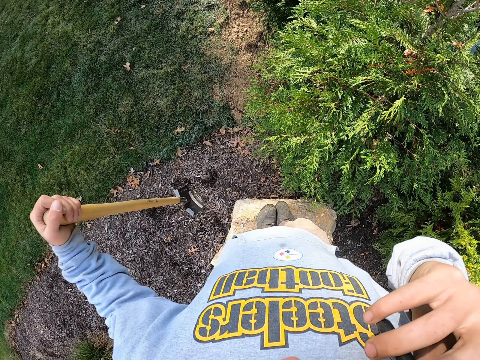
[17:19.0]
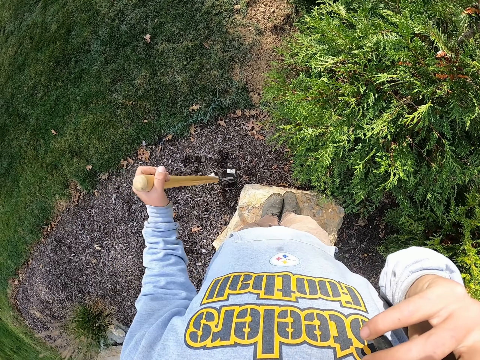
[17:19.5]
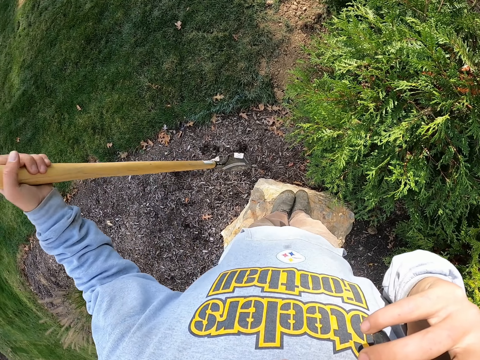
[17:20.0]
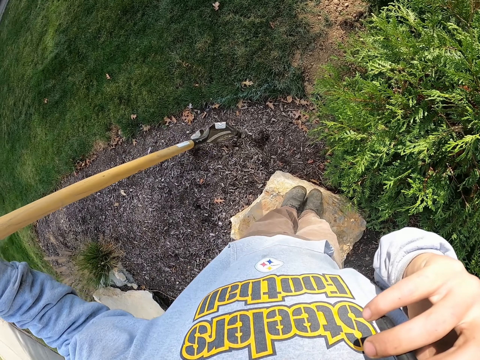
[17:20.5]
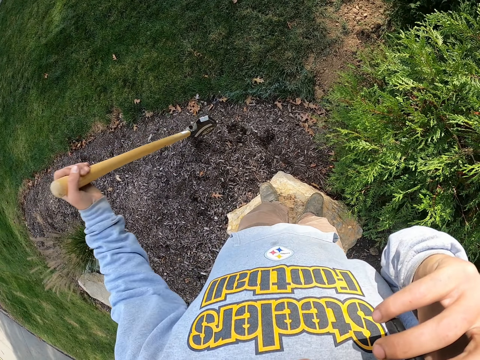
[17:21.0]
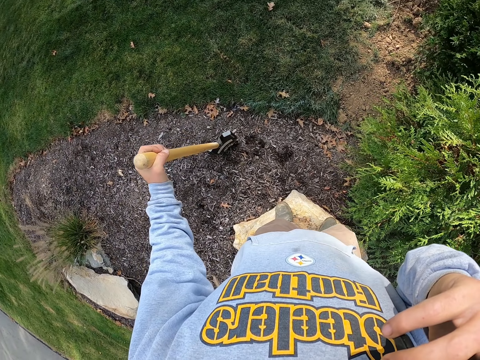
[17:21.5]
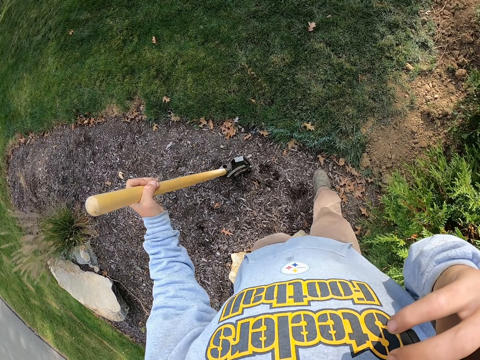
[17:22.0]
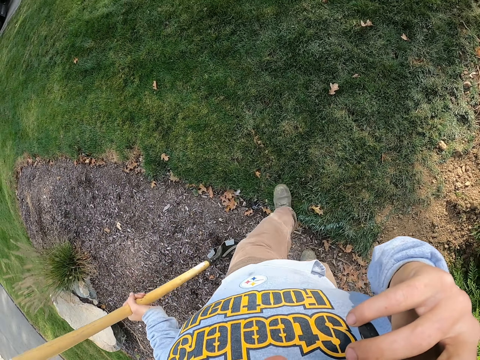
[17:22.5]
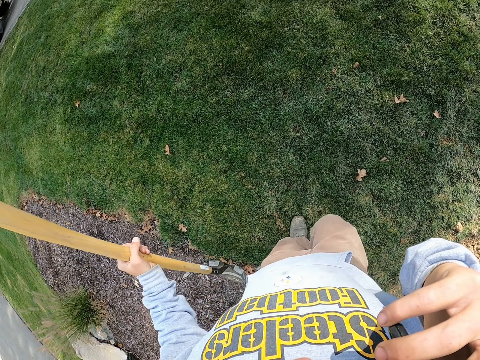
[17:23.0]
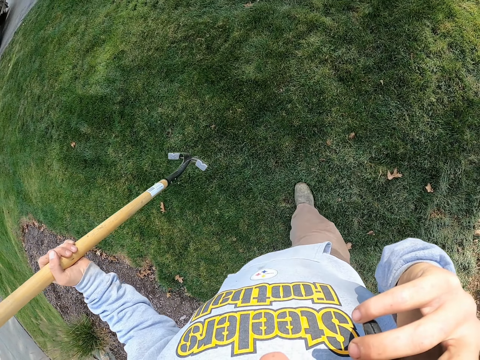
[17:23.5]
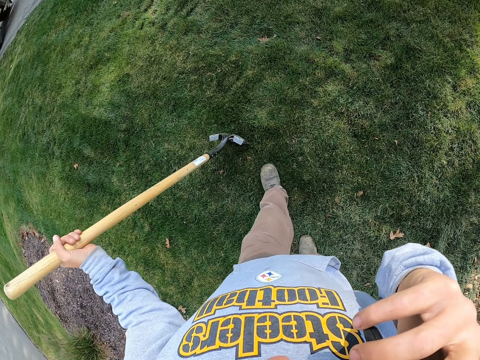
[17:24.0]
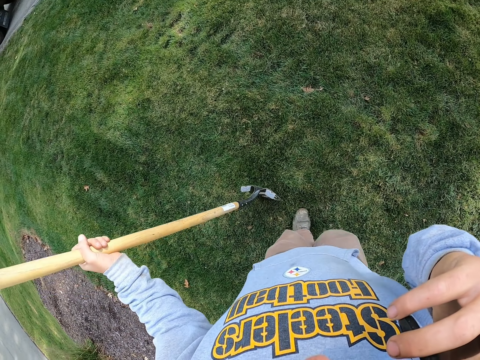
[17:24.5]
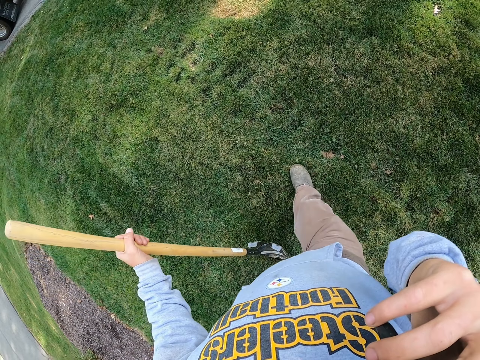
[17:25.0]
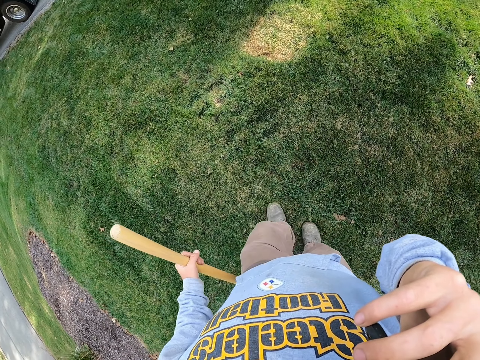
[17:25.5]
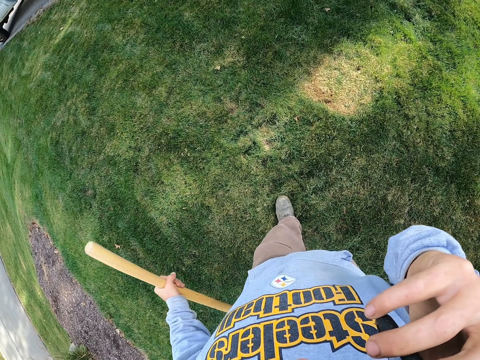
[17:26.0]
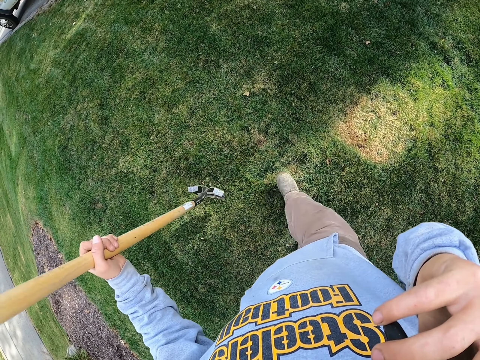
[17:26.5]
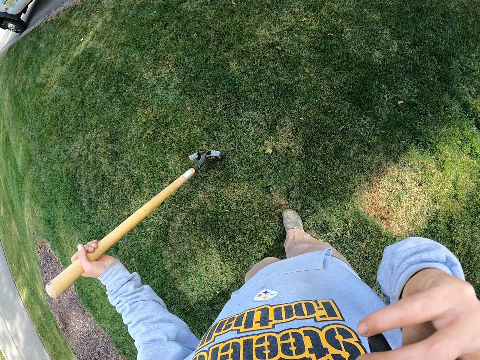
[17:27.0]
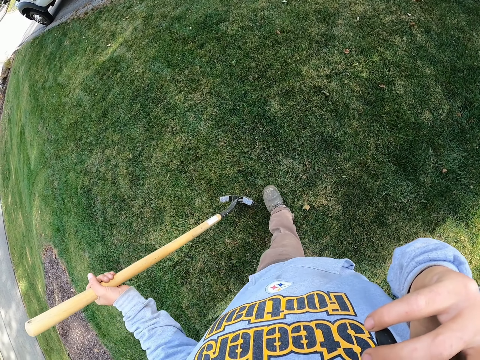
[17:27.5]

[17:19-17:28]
The camera wearer walks around the garden.

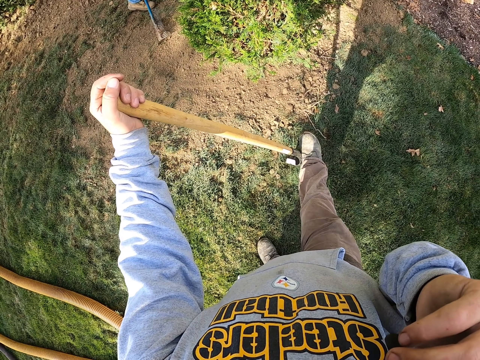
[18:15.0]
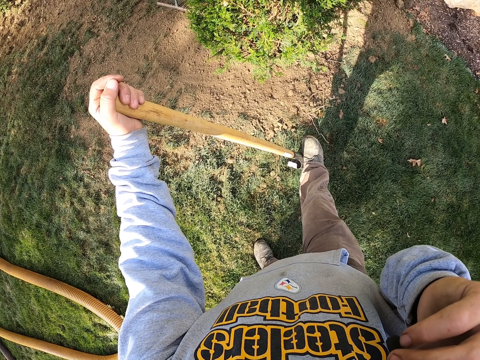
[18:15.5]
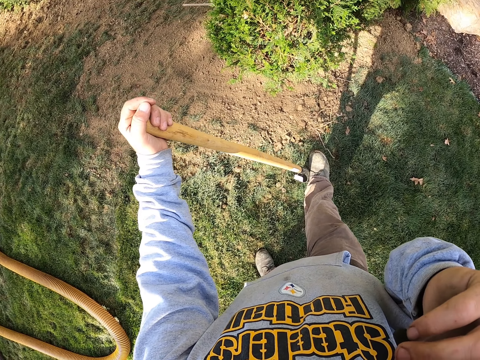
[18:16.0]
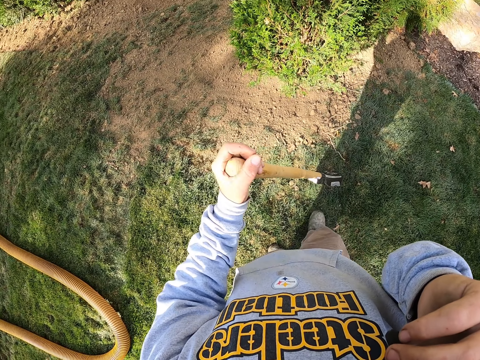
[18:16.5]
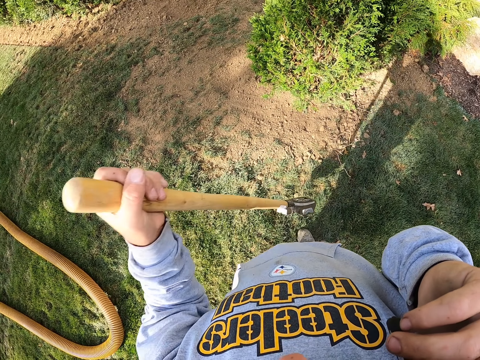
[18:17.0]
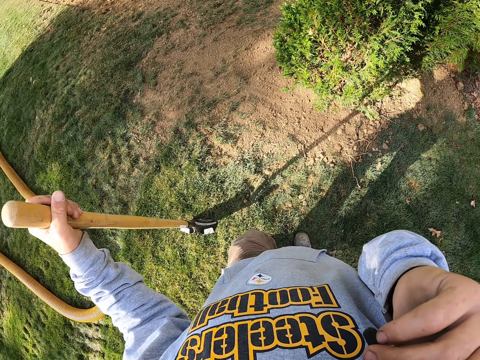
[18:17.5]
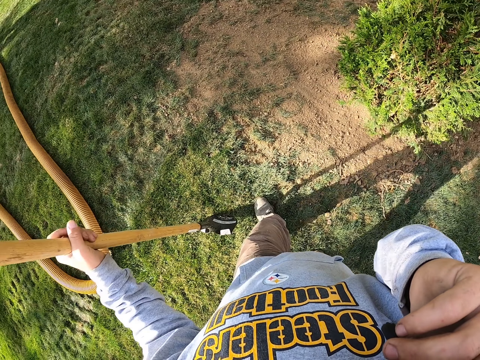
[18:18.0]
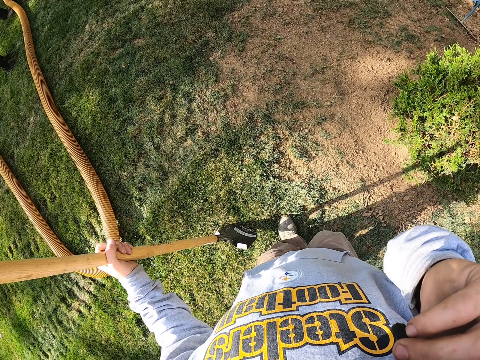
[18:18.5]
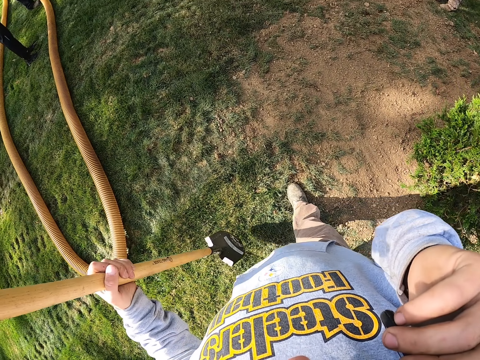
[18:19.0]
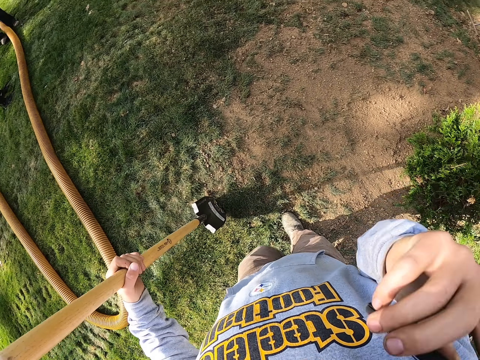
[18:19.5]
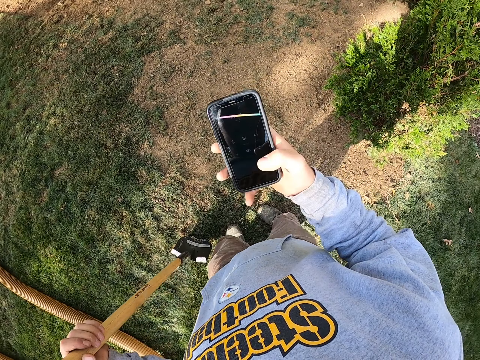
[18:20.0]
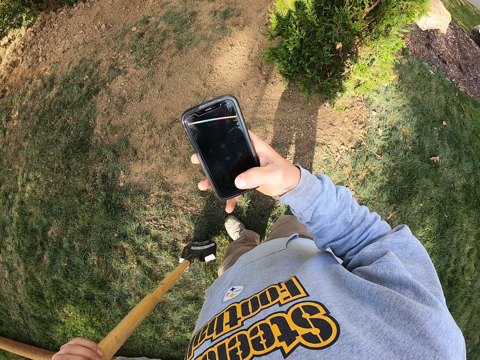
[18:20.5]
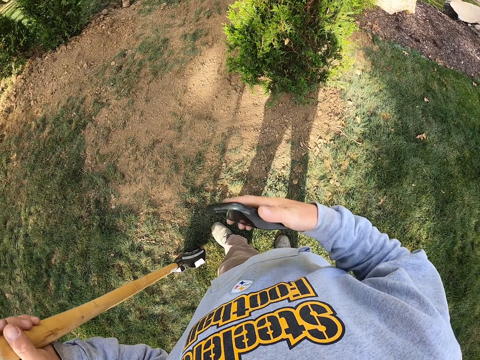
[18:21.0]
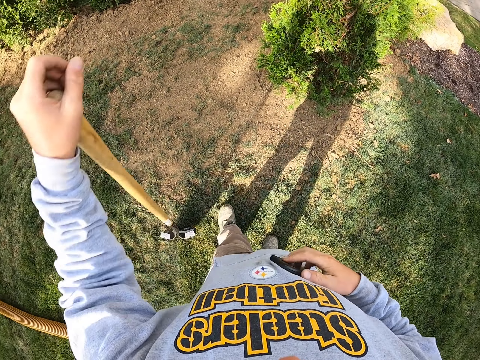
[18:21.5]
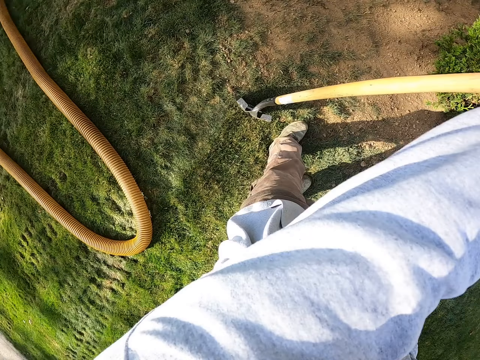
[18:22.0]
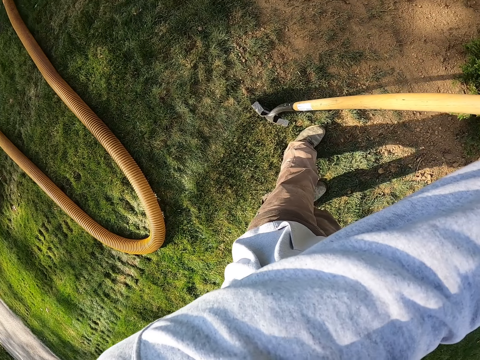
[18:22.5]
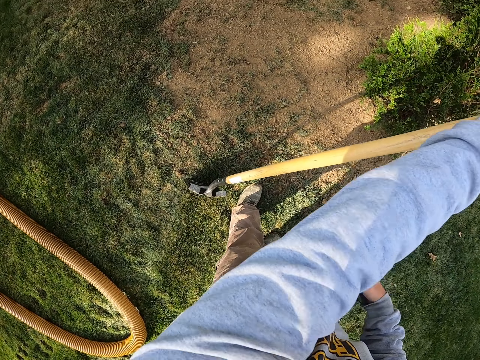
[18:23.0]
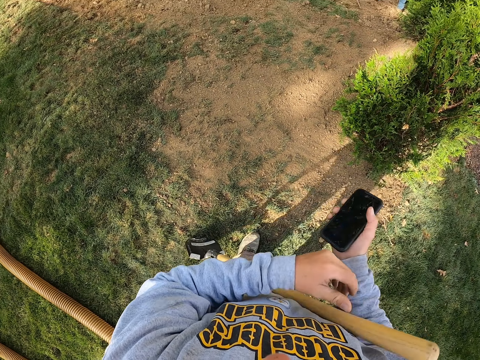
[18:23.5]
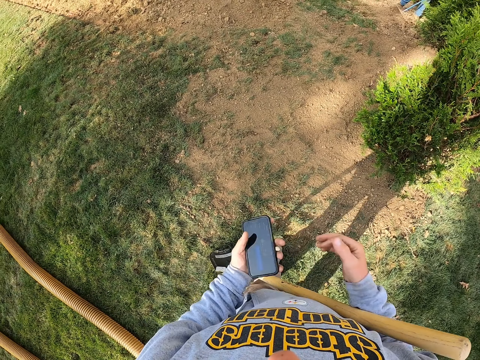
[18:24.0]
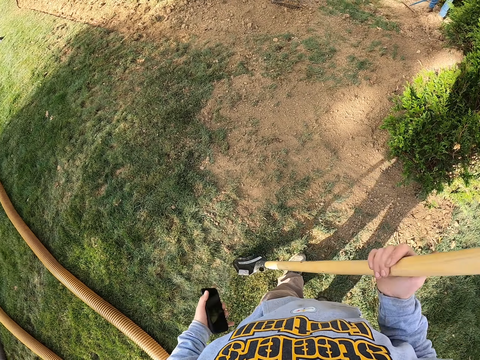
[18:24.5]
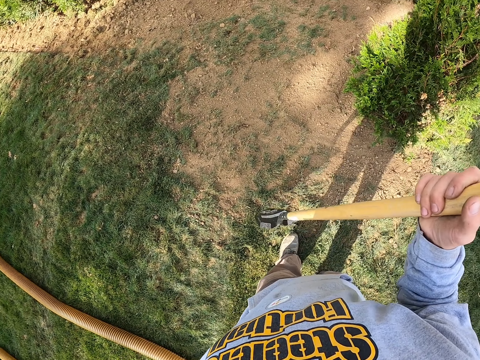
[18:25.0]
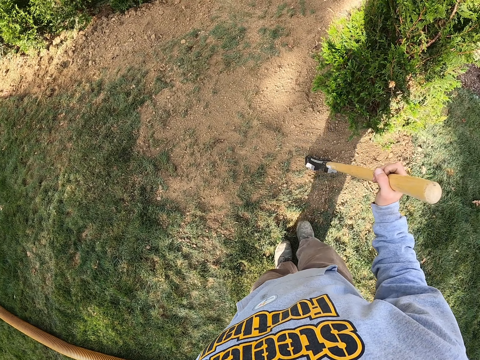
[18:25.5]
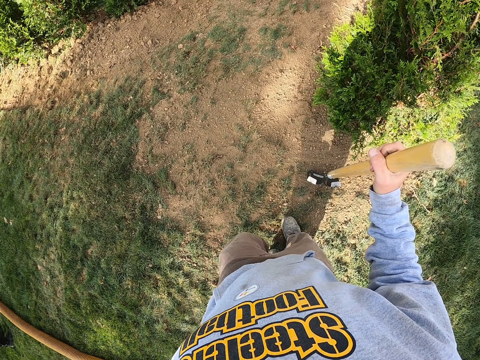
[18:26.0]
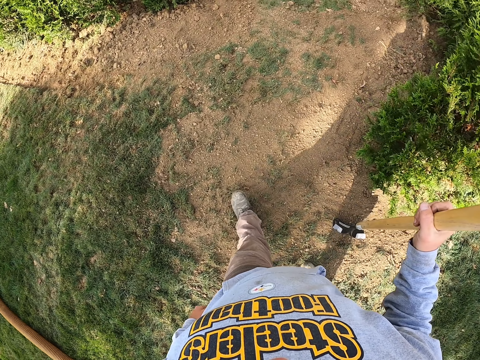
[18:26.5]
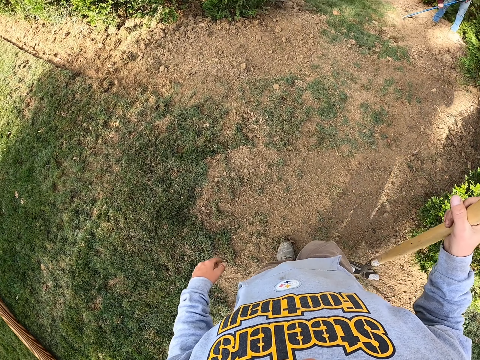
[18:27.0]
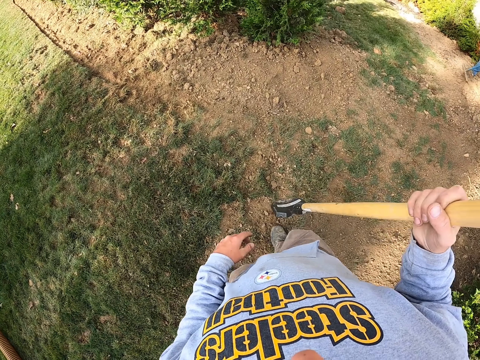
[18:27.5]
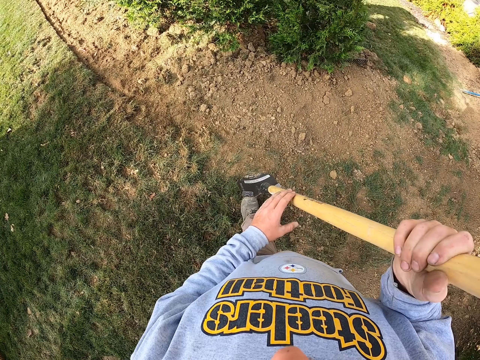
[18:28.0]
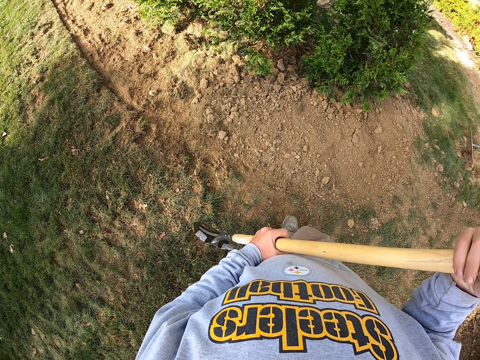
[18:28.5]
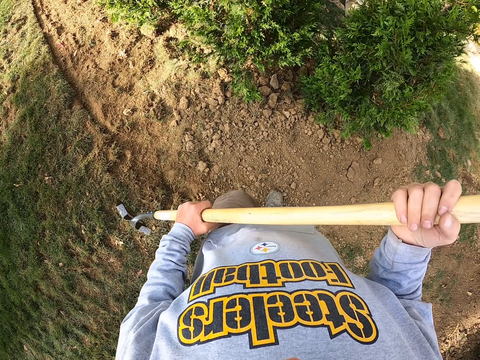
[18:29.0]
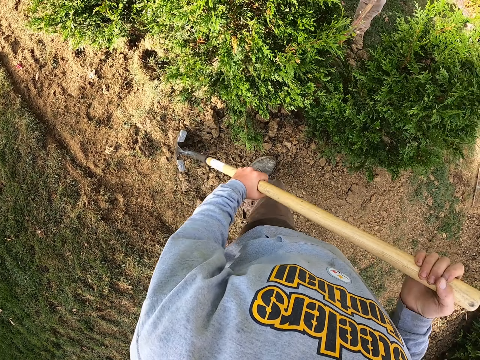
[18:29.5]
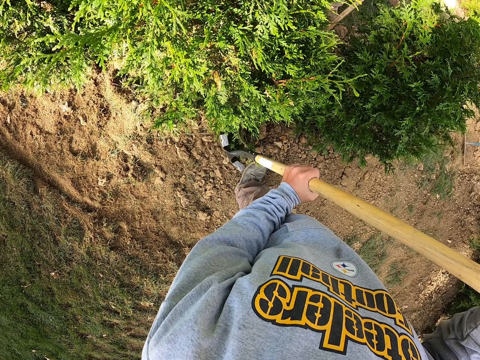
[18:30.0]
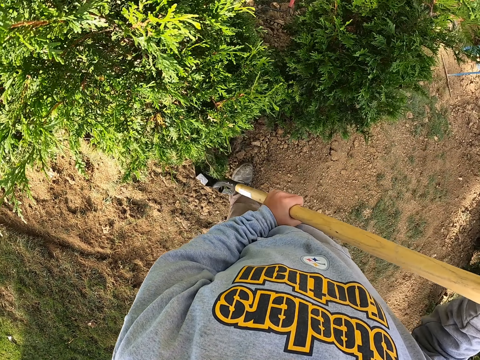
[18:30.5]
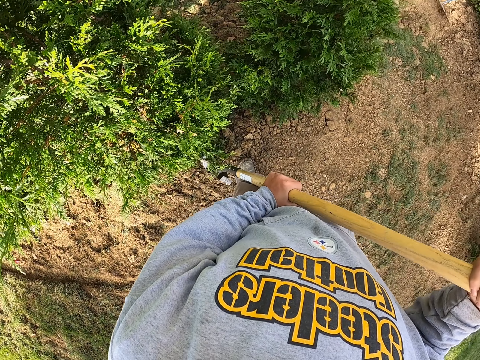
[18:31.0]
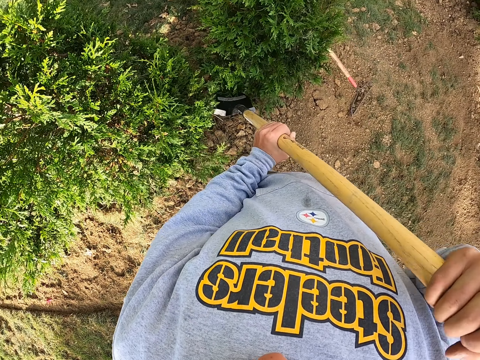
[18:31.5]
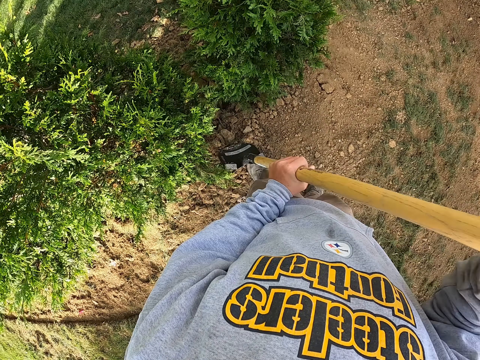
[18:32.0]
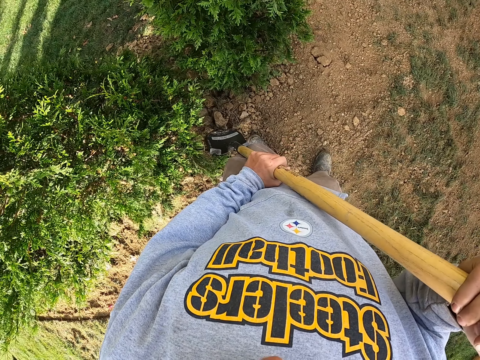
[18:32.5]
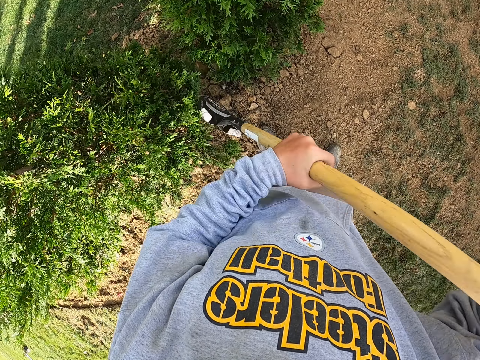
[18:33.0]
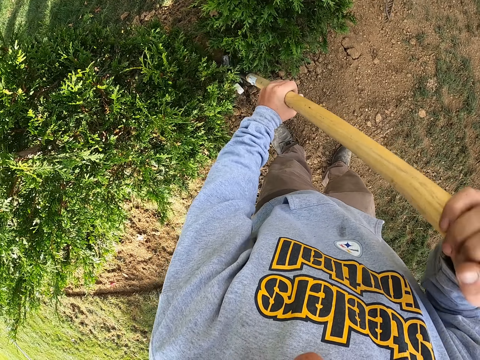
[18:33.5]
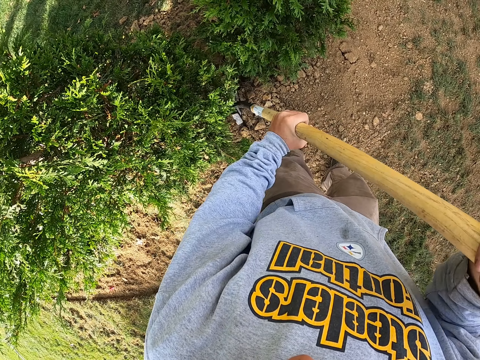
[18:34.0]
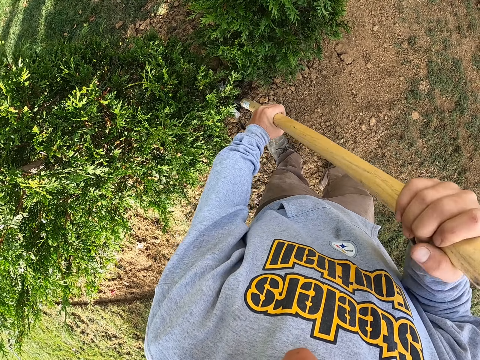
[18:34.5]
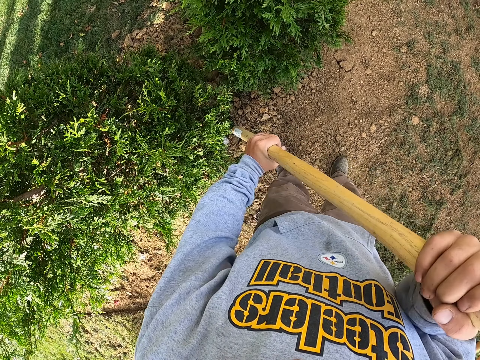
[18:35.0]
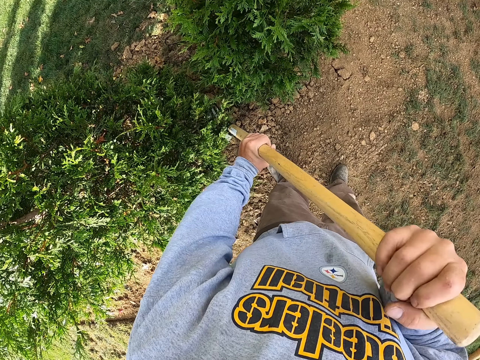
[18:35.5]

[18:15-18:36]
The camera wearer walks in the garden. He dials his phone. He wipes his phone and pockets his phone. He walks in the garden. He spreads soil on the ground. He scoops the soil with a shovel. He breaks the granules of soil with the shovel.
